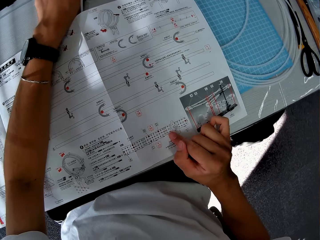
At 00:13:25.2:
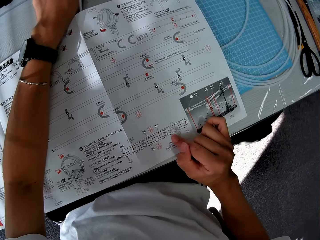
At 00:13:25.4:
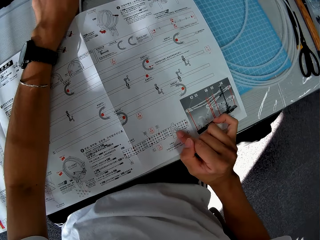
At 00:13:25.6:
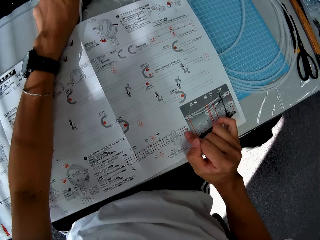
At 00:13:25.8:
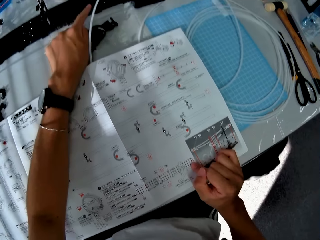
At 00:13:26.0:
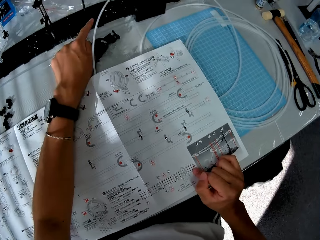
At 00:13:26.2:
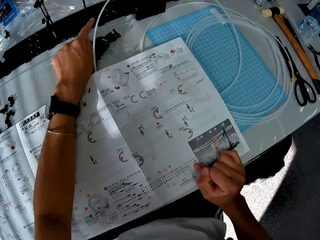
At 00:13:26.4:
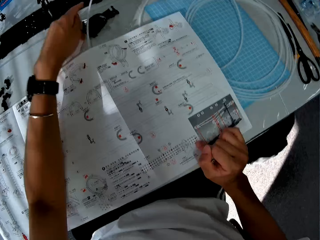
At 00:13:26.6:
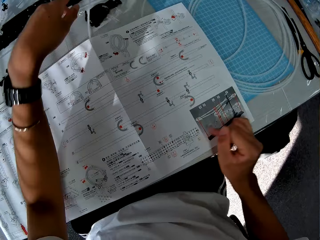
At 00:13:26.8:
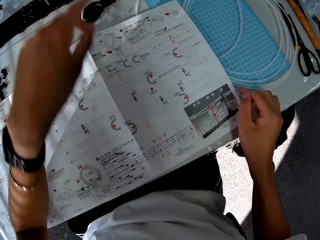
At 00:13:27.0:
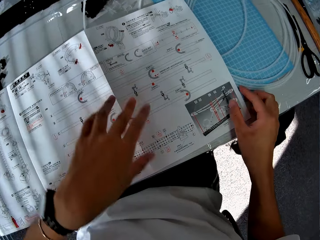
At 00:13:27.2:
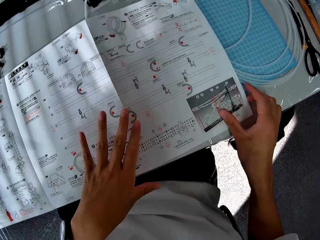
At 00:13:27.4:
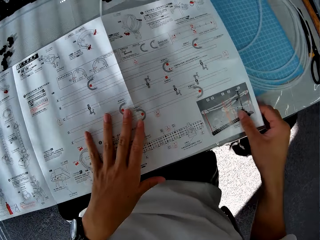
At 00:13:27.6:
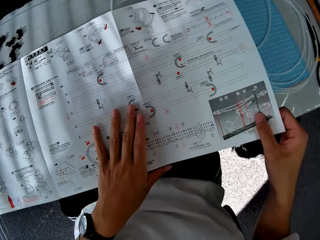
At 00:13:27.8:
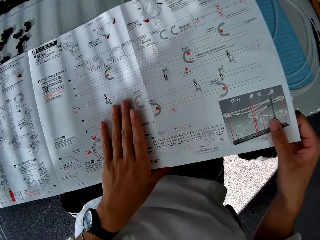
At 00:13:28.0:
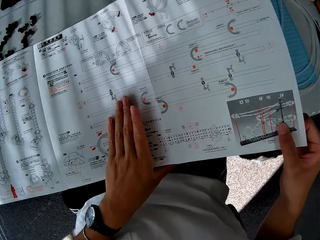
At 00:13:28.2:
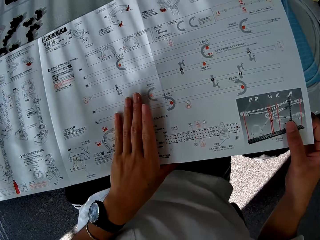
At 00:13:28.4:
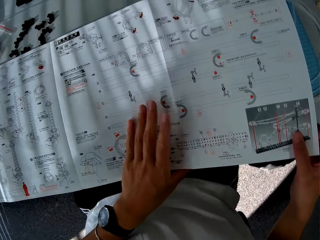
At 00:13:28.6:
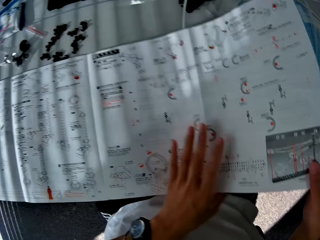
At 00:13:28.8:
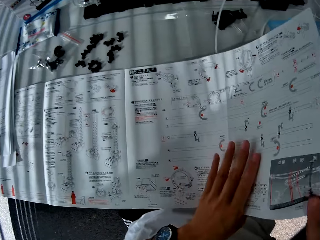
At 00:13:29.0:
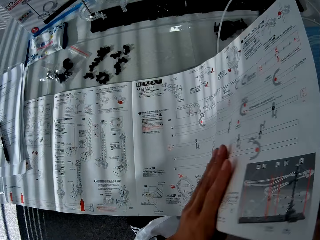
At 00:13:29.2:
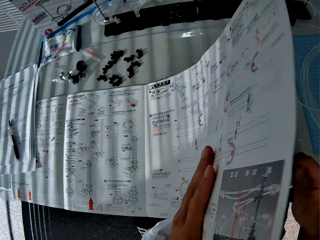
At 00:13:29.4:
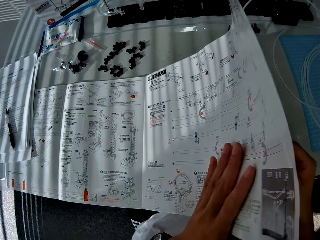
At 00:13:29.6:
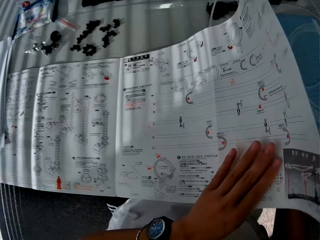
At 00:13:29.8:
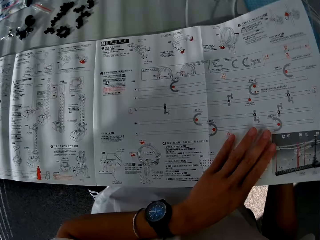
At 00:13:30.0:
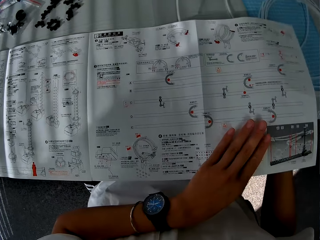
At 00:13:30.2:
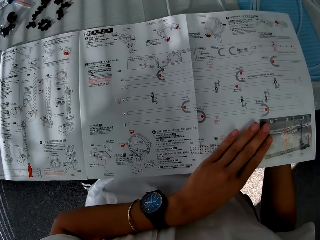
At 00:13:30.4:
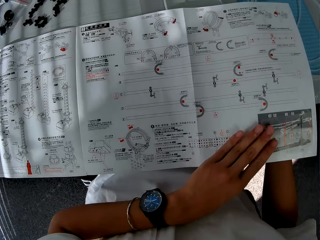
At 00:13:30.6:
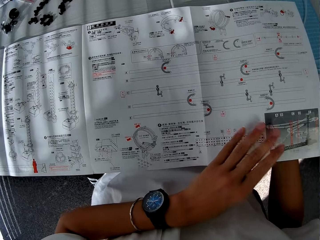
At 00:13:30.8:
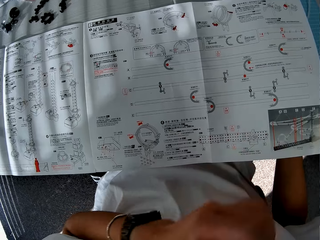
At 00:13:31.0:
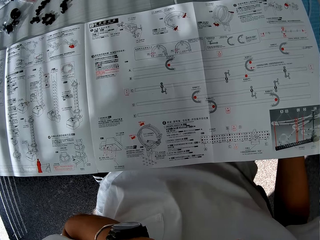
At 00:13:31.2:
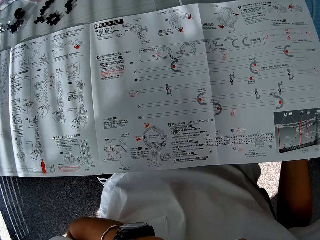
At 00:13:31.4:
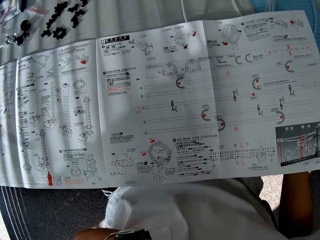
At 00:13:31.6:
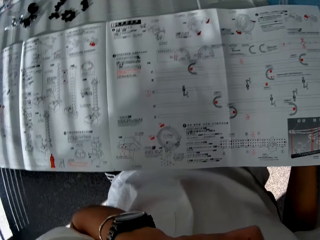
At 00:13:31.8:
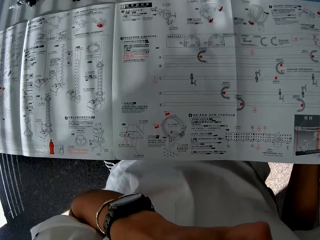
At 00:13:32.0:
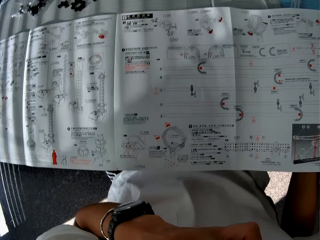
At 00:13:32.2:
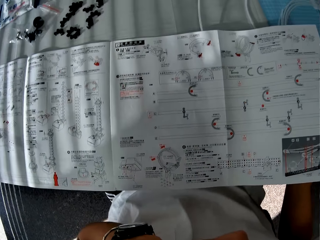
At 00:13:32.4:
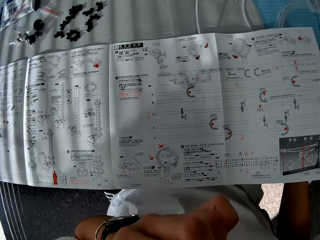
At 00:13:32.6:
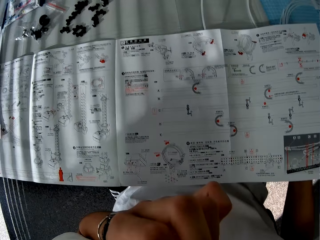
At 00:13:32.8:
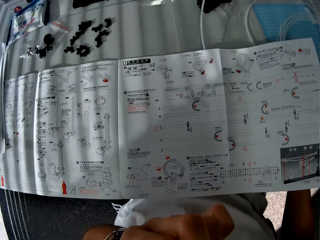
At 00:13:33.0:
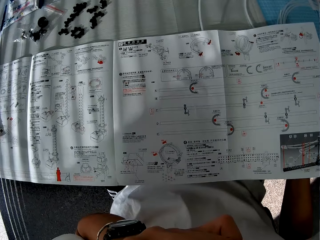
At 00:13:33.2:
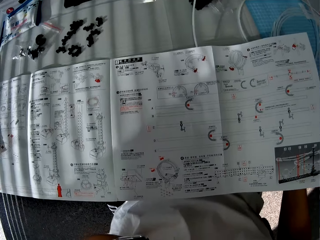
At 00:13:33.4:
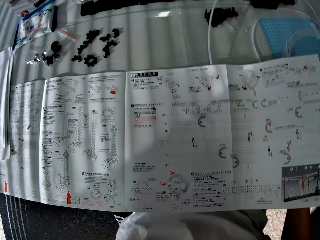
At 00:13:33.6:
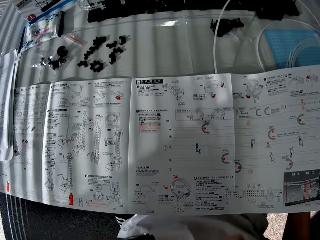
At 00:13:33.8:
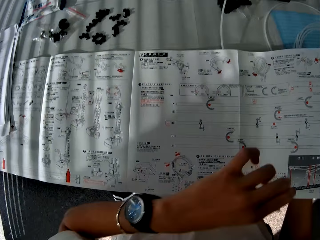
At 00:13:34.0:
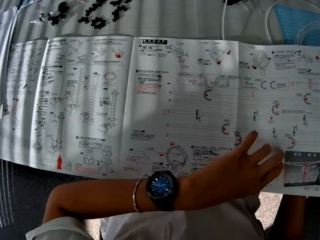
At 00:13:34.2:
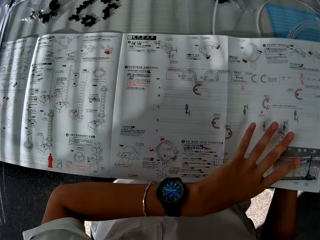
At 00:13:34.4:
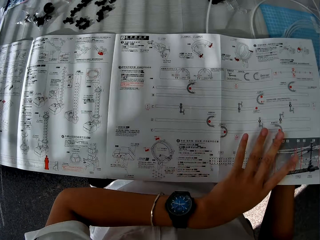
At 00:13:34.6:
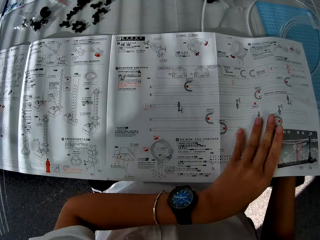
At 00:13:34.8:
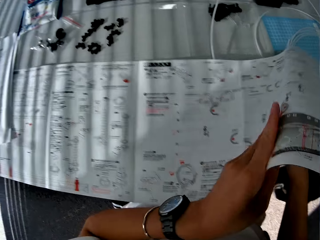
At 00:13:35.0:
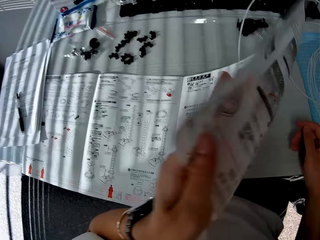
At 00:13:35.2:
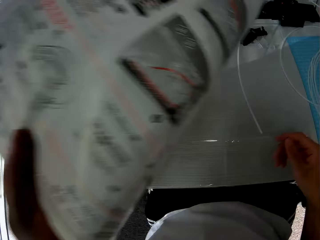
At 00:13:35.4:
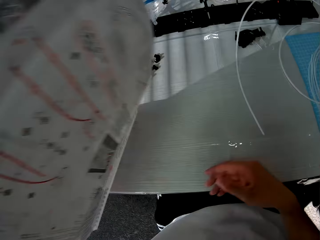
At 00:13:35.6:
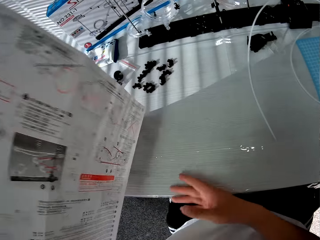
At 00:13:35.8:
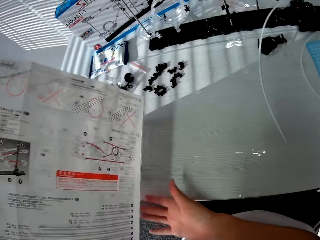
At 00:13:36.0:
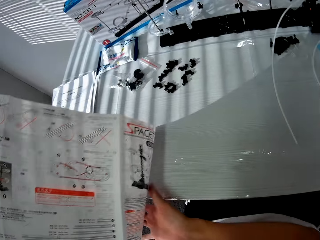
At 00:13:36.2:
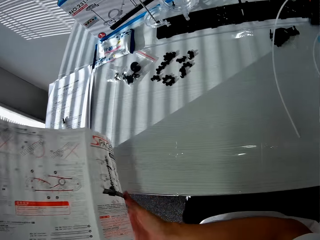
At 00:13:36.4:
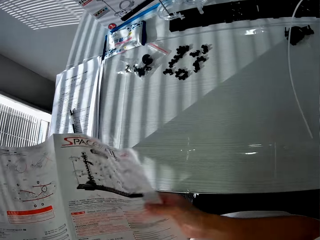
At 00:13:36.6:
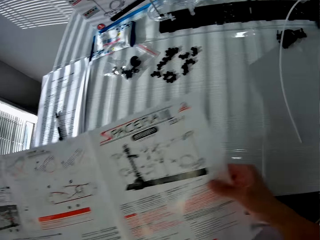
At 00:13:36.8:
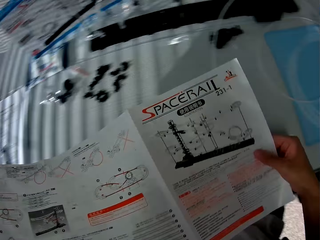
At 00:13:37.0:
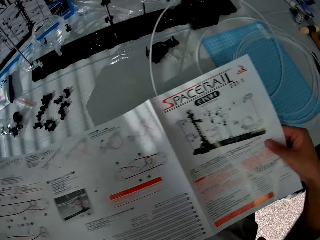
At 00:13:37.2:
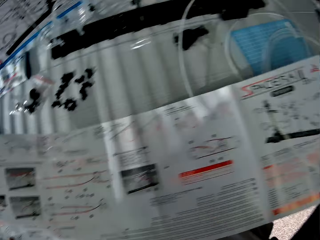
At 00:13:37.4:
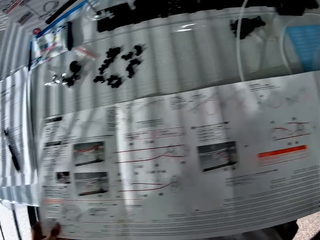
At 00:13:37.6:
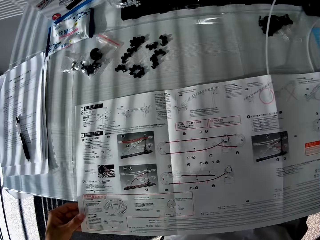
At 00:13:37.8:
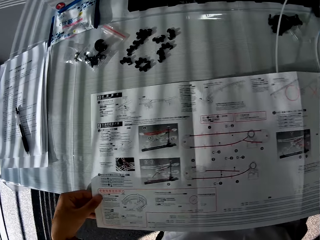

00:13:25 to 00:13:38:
The camera wearer lifts up the manual. They read the manual. They turn the paper manual over.

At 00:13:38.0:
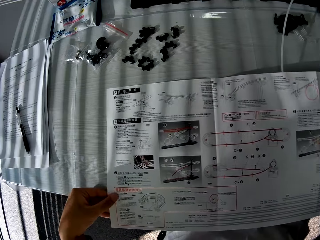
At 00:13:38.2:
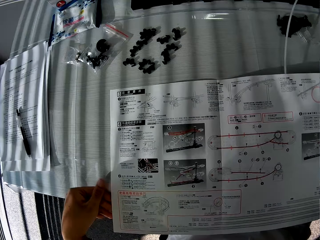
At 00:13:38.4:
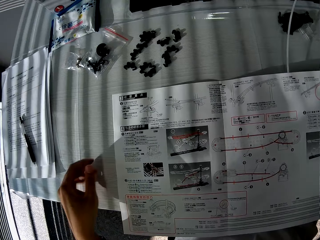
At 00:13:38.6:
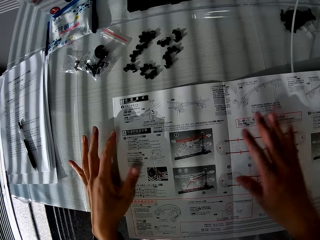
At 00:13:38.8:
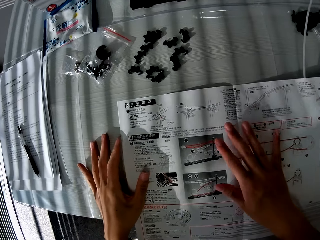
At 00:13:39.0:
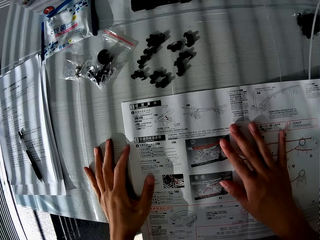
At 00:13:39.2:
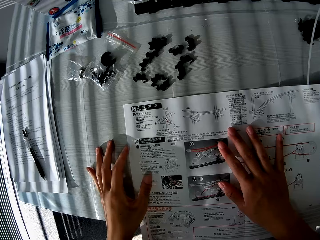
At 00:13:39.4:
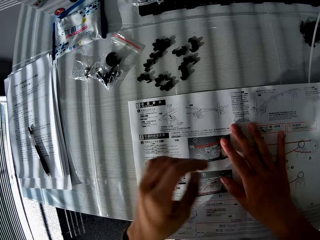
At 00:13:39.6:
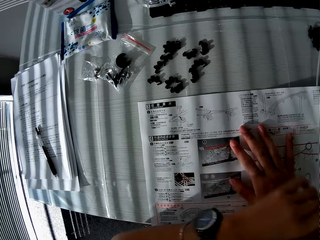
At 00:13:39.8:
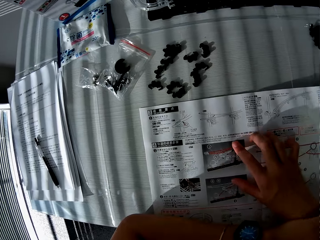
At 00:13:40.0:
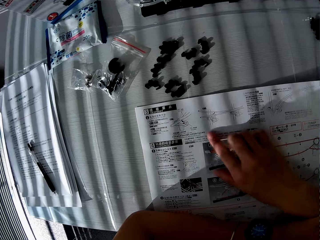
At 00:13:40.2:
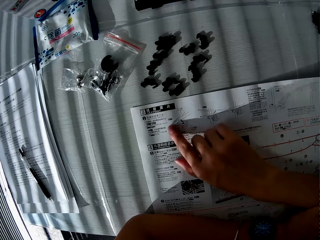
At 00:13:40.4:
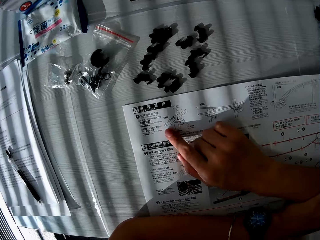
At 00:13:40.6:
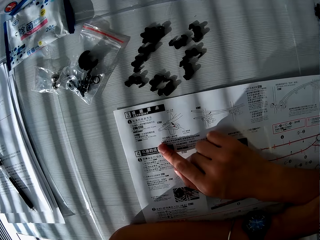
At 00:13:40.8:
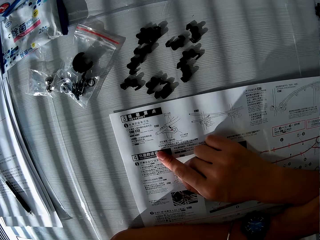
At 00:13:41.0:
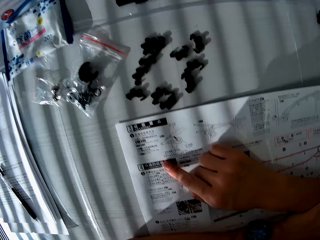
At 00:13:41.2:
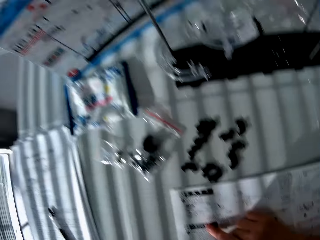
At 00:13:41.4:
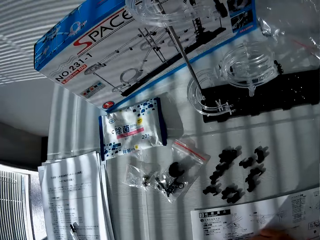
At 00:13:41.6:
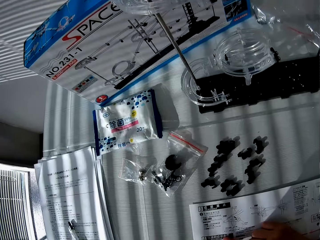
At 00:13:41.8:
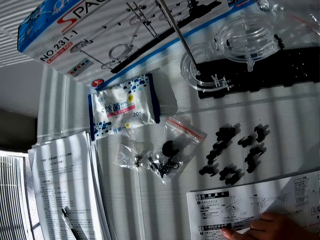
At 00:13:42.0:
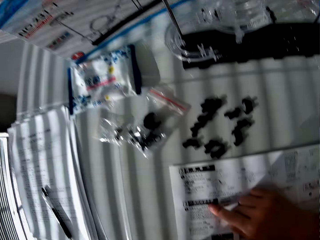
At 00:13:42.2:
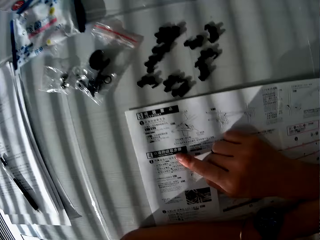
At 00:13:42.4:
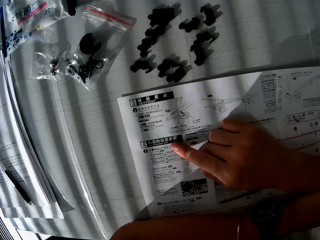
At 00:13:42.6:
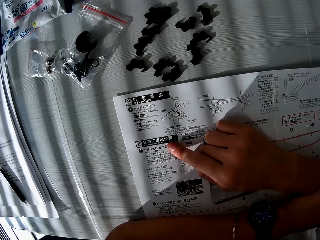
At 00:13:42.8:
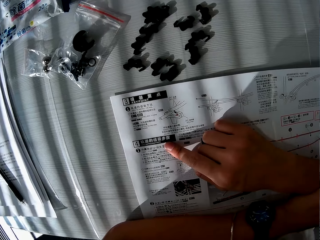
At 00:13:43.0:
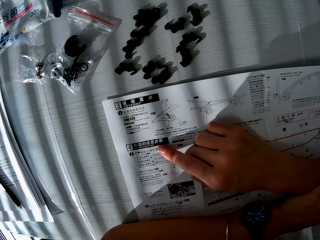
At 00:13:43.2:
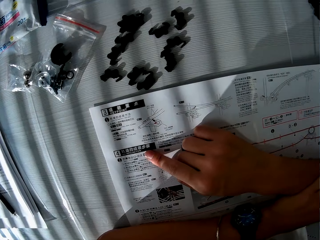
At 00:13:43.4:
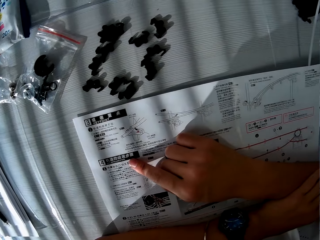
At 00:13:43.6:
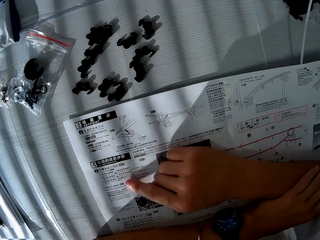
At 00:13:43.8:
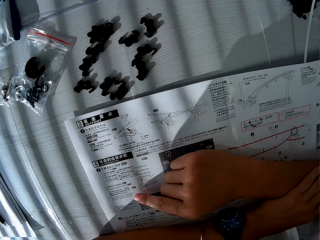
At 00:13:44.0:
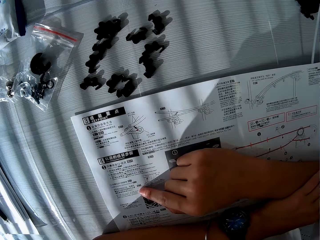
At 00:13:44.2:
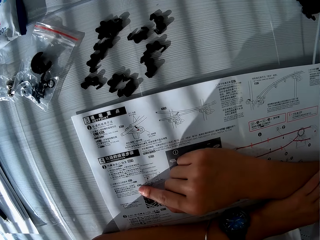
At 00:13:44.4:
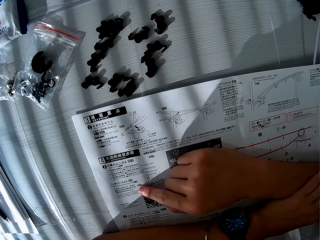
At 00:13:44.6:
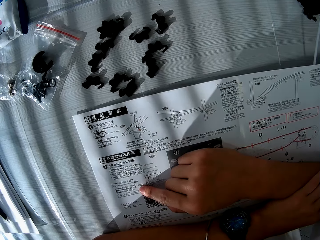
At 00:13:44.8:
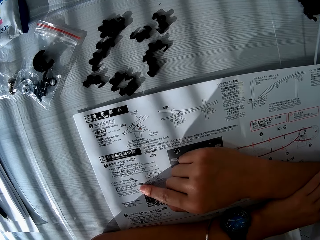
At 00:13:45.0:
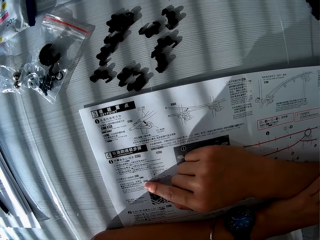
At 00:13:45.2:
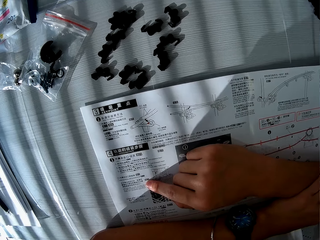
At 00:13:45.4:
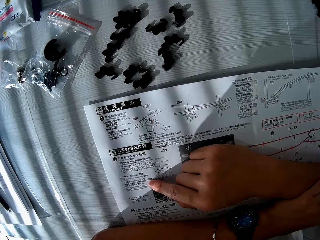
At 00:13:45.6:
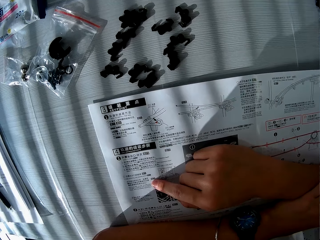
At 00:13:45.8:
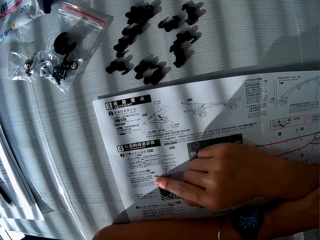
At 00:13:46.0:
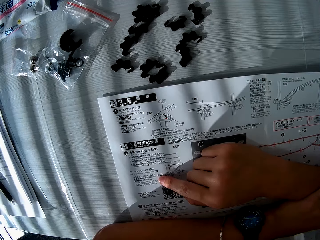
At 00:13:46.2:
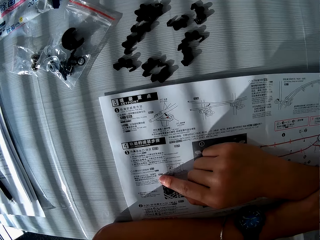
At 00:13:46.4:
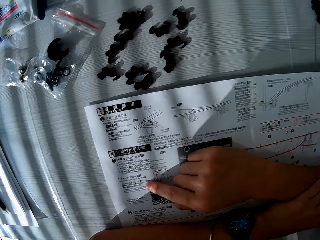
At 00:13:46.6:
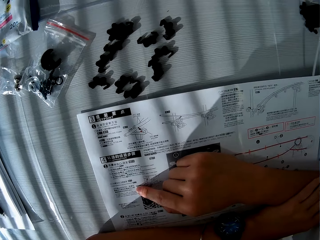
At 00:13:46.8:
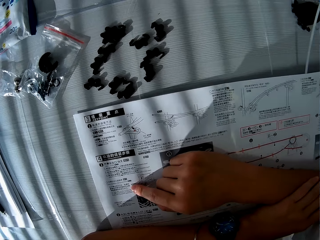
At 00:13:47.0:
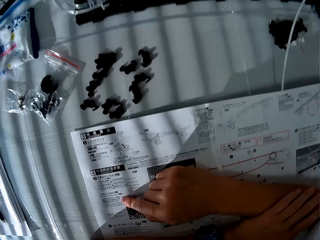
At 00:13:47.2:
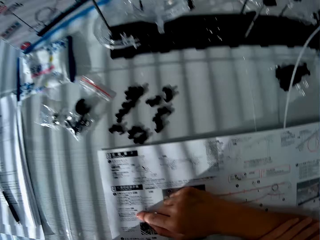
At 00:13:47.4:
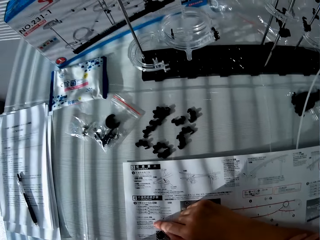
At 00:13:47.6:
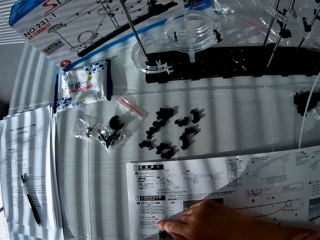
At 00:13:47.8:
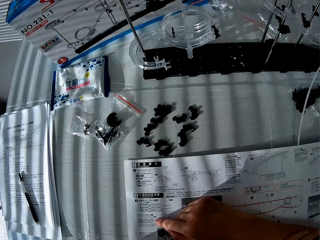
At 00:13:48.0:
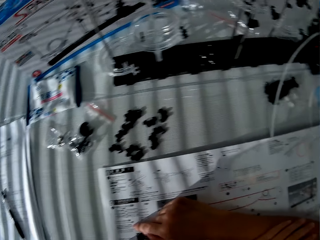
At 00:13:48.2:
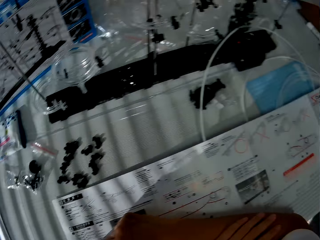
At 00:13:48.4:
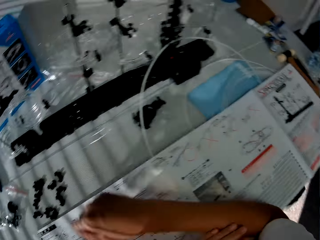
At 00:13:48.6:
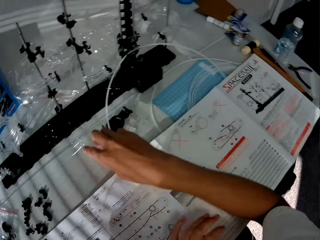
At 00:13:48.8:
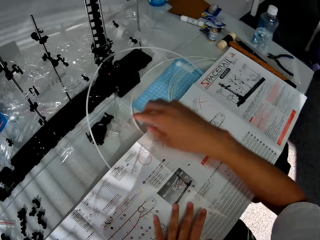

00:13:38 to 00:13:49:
The camera wearer checks the paper manual.
